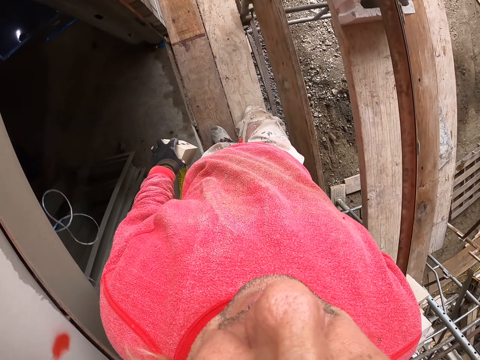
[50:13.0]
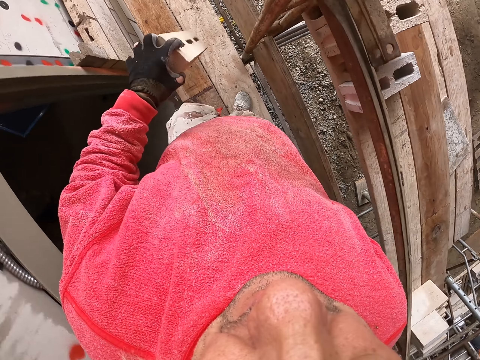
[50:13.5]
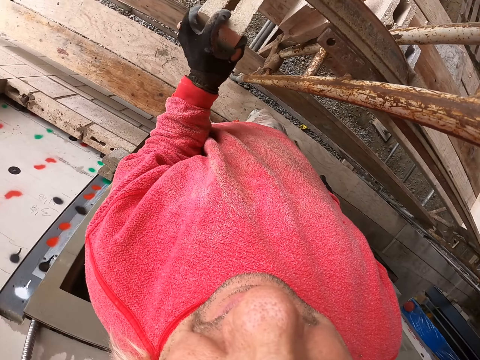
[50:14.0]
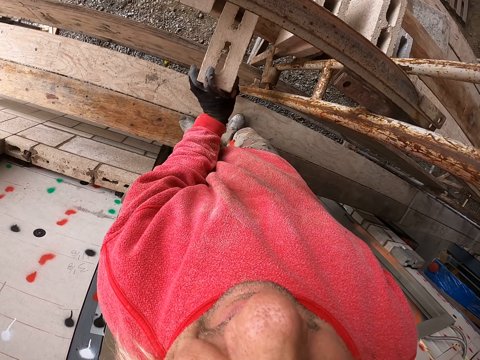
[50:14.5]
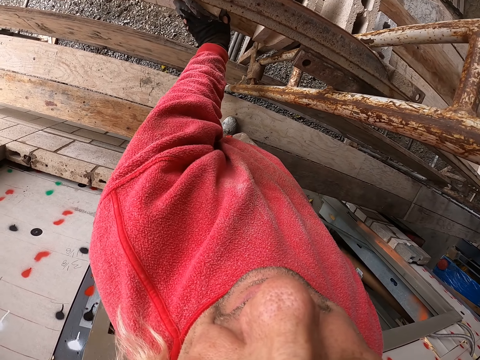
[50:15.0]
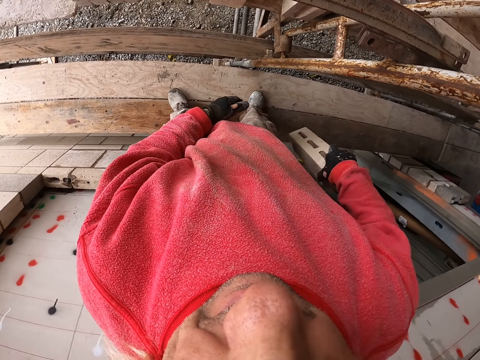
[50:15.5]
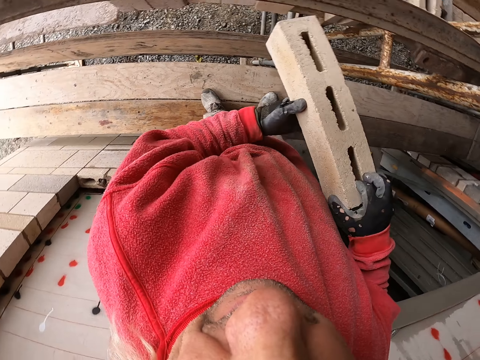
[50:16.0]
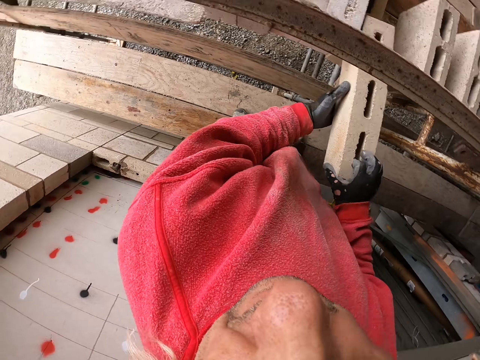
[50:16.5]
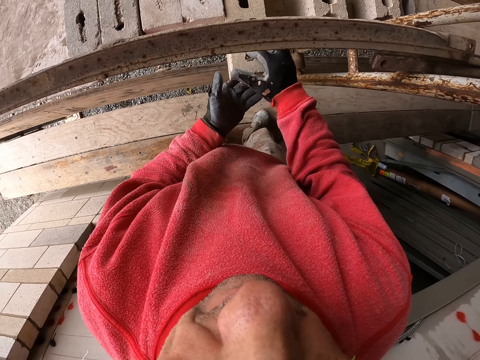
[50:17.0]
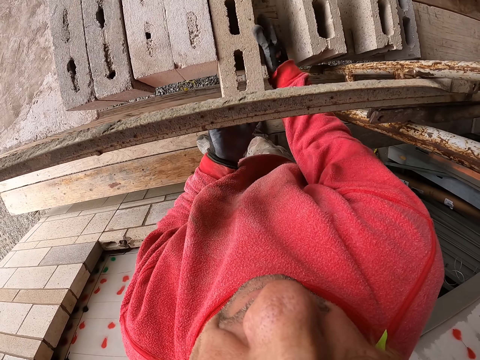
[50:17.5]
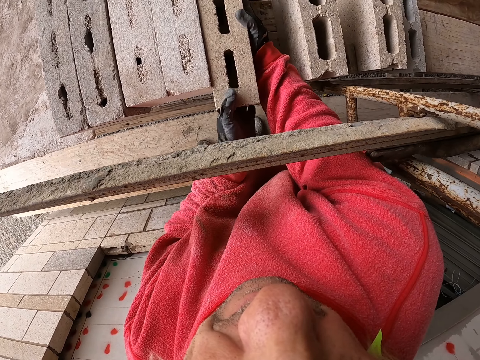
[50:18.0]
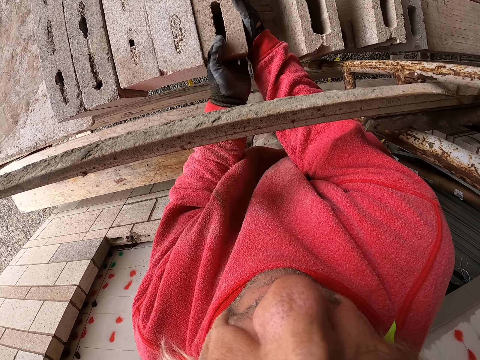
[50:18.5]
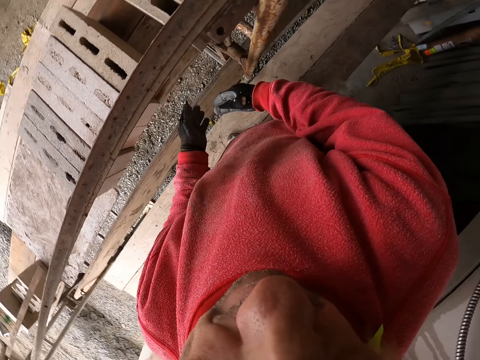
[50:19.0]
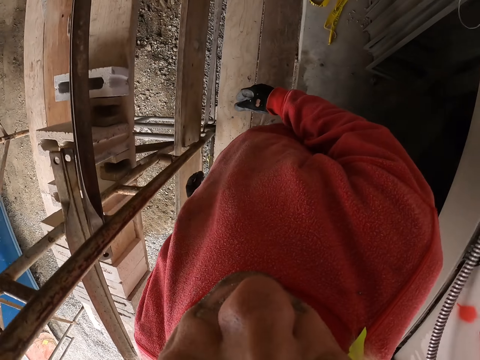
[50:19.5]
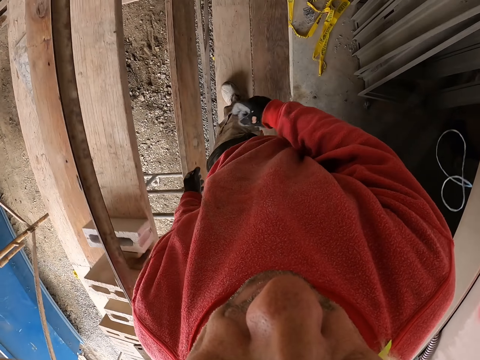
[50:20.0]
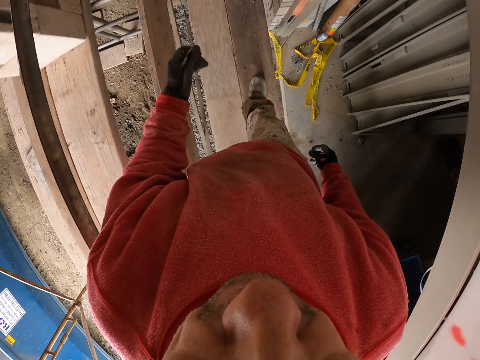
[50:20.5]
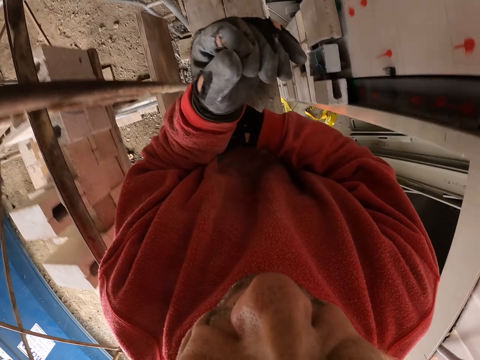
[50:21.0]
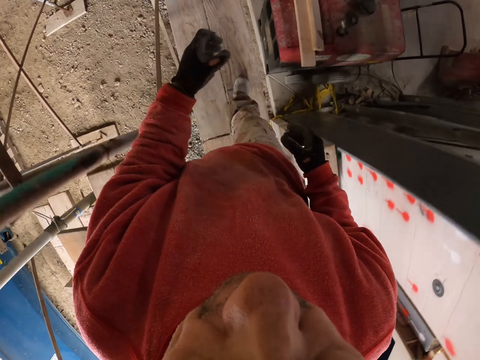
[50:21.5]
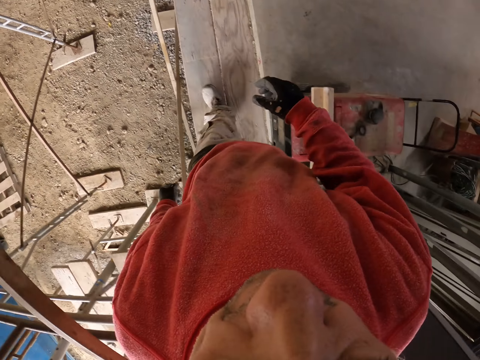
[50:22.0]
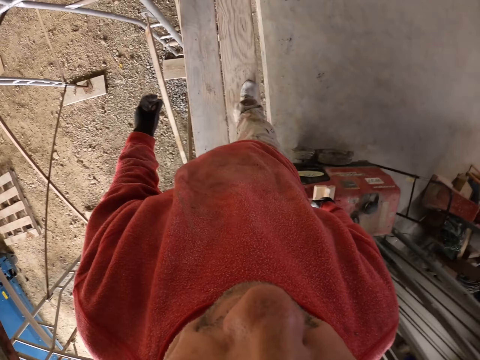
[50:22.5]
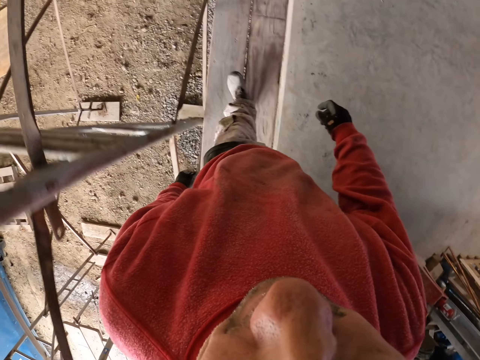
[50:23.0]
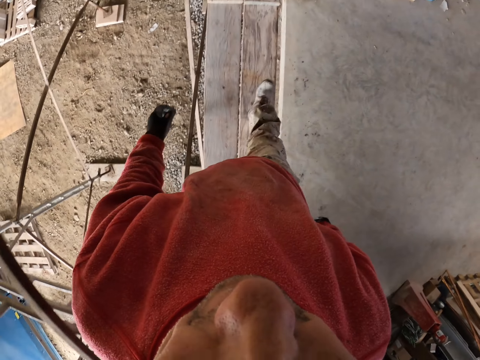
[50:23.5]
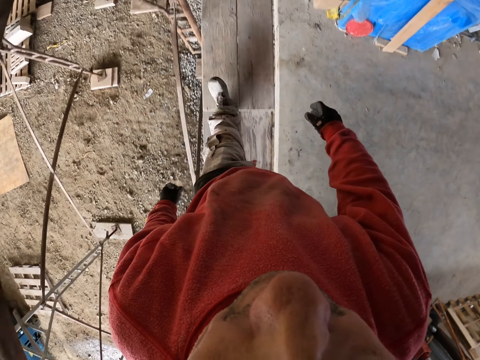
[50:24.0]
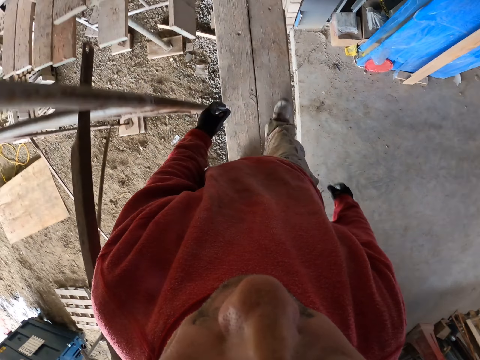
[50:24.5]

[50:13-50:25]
The camera wearer puts the bricks on the wood. They touch the bricks. They walk in the construction site.

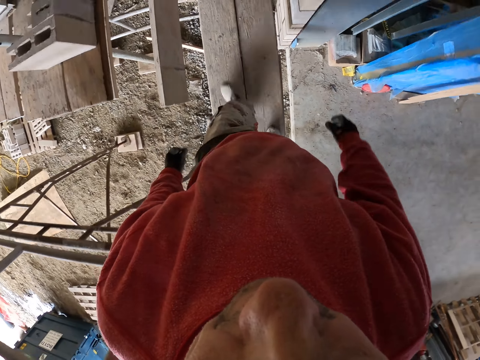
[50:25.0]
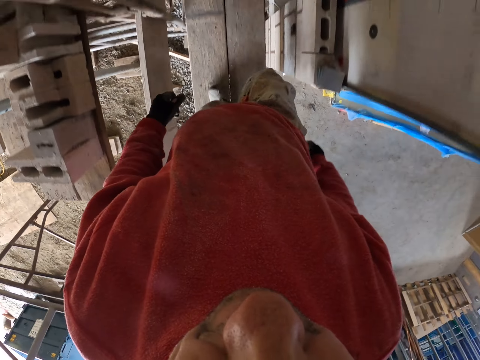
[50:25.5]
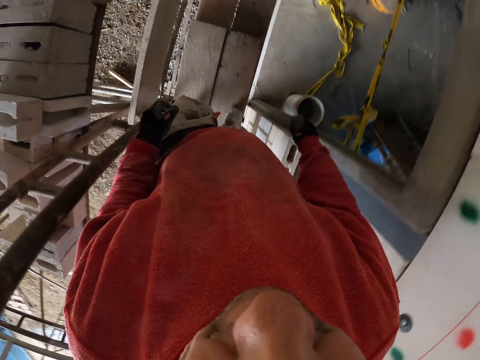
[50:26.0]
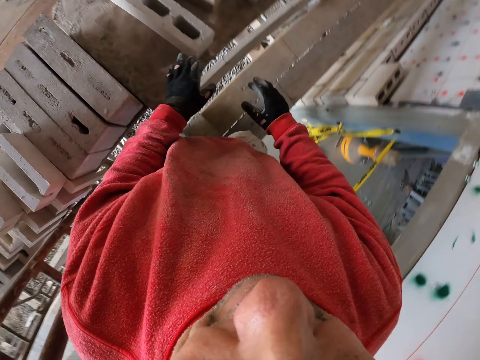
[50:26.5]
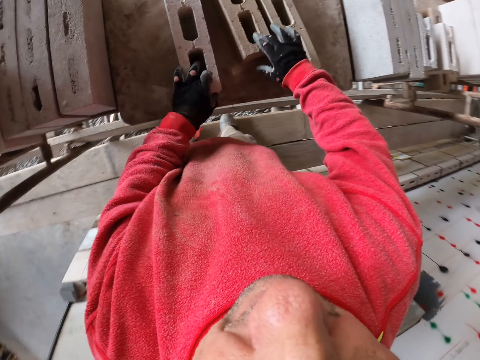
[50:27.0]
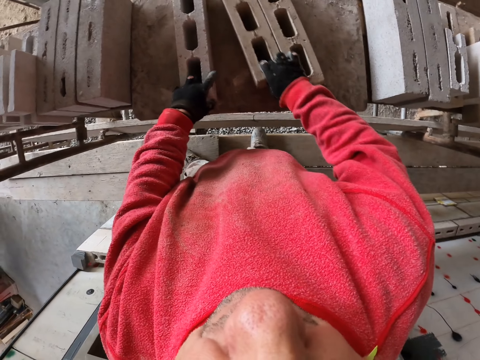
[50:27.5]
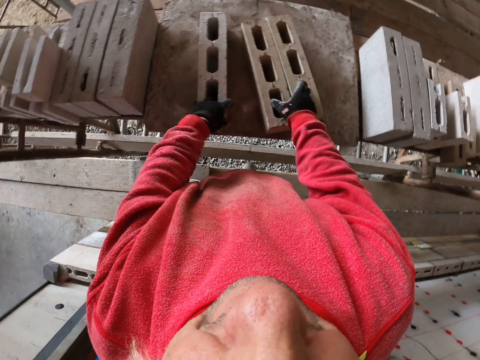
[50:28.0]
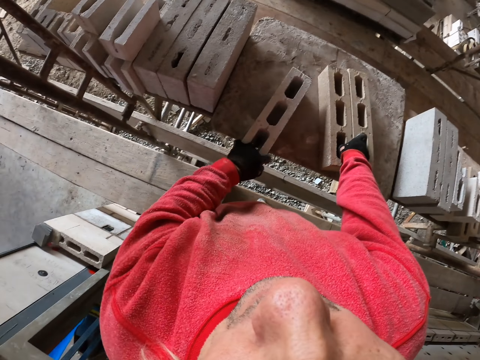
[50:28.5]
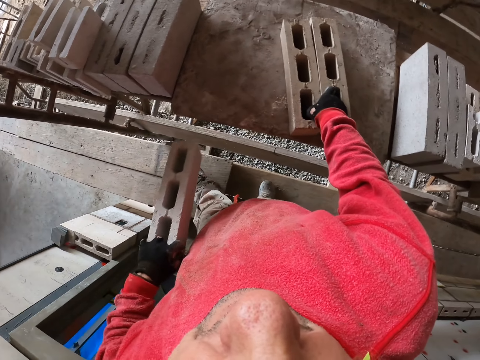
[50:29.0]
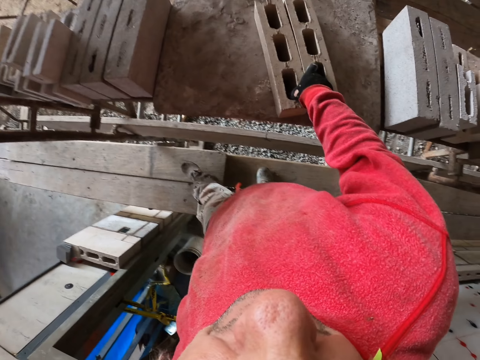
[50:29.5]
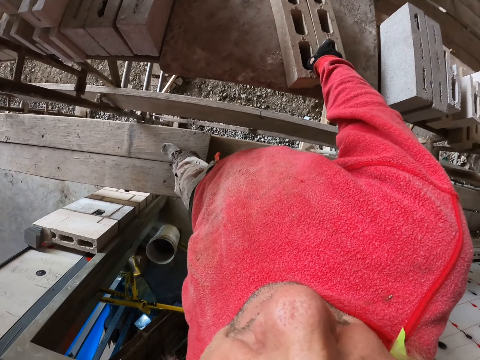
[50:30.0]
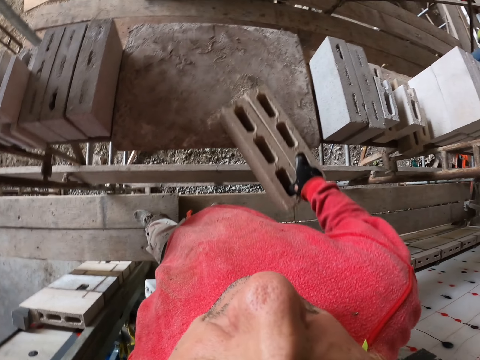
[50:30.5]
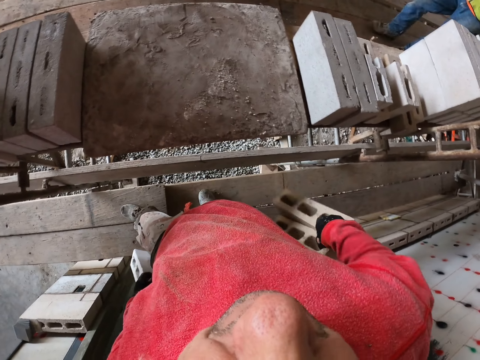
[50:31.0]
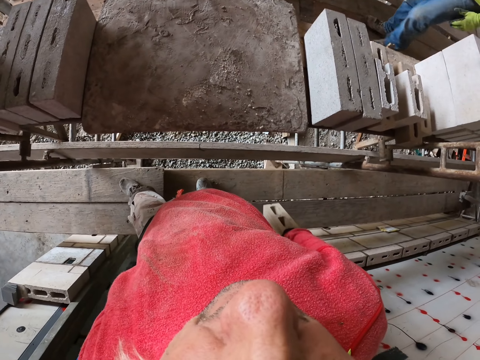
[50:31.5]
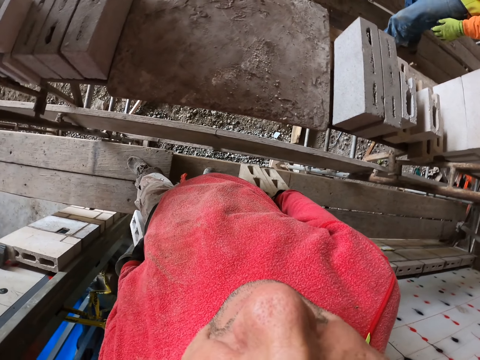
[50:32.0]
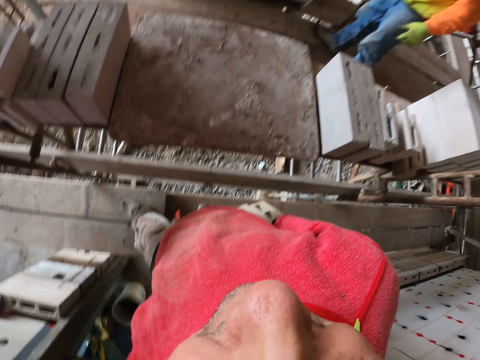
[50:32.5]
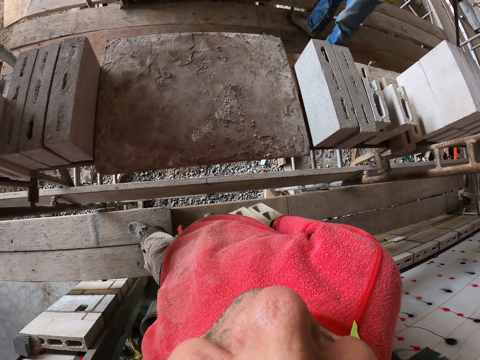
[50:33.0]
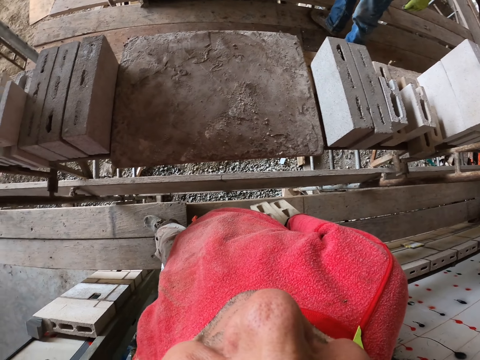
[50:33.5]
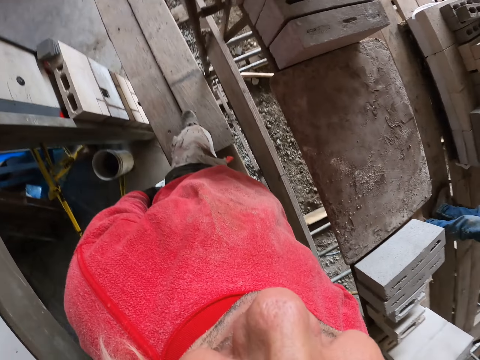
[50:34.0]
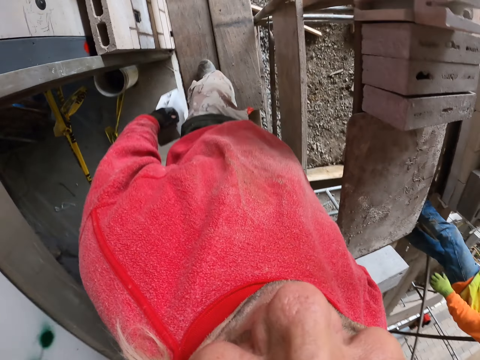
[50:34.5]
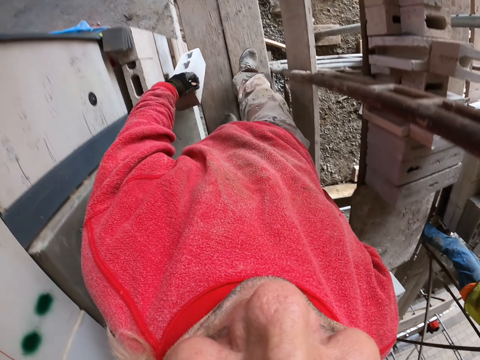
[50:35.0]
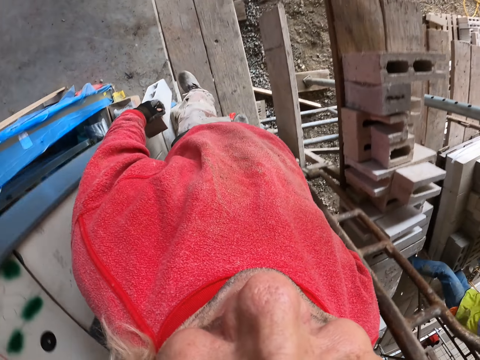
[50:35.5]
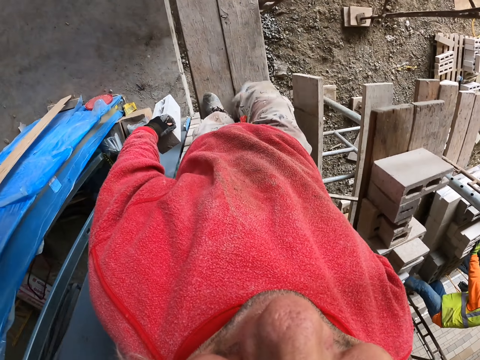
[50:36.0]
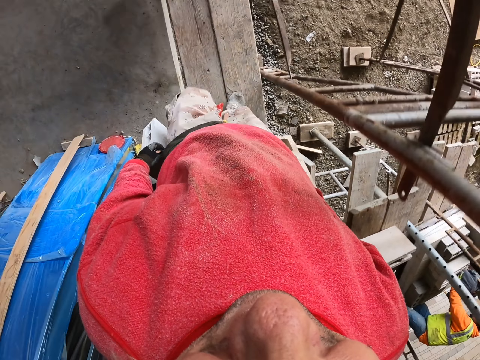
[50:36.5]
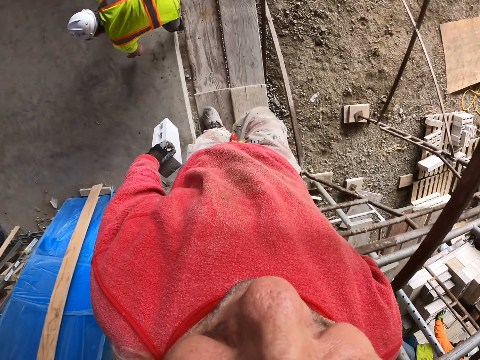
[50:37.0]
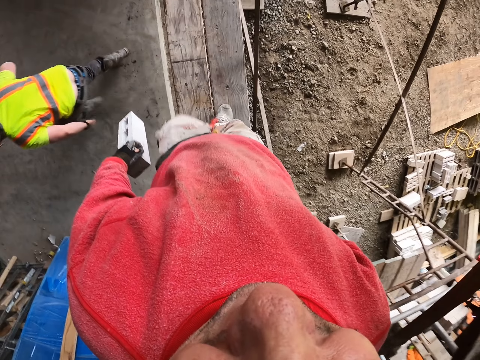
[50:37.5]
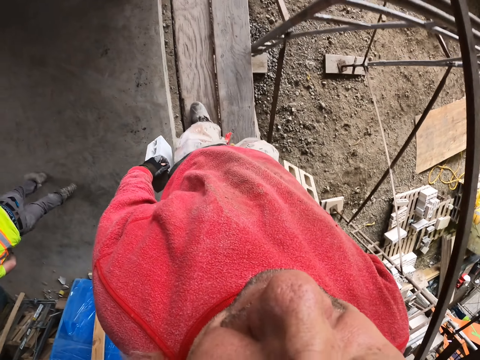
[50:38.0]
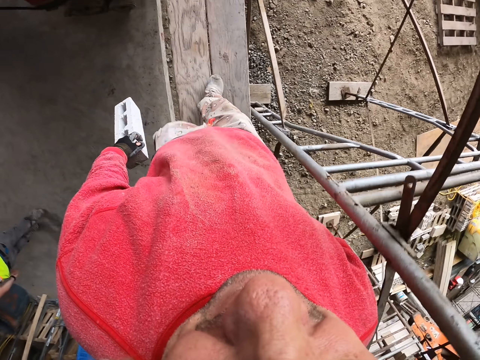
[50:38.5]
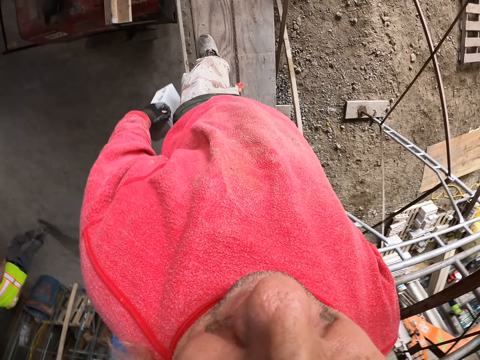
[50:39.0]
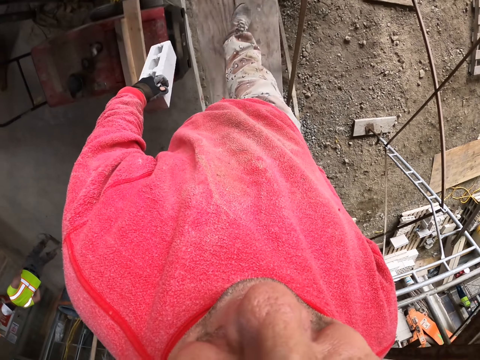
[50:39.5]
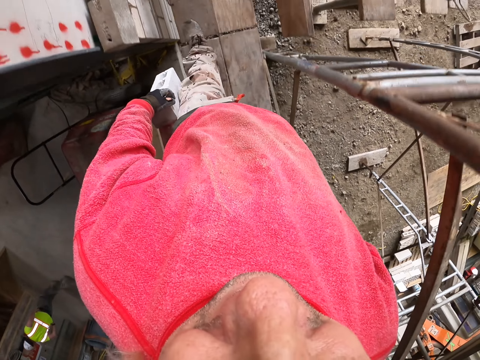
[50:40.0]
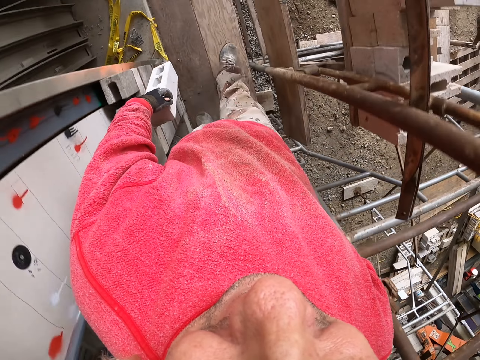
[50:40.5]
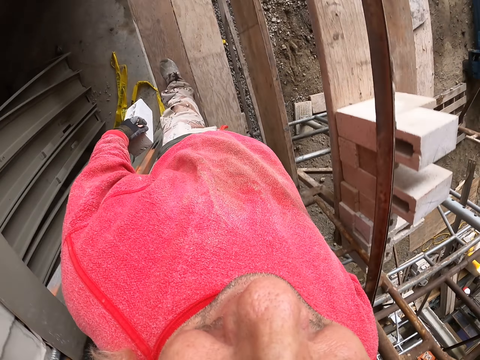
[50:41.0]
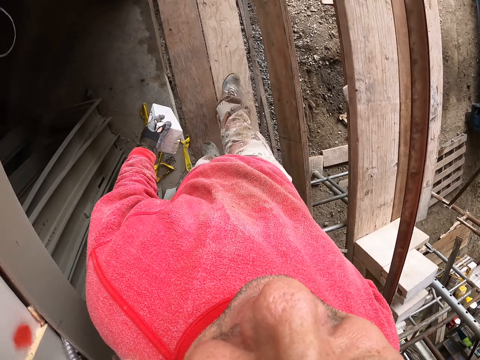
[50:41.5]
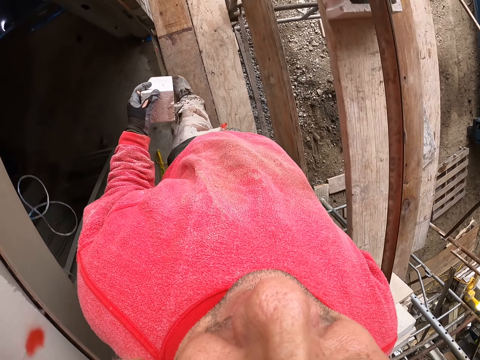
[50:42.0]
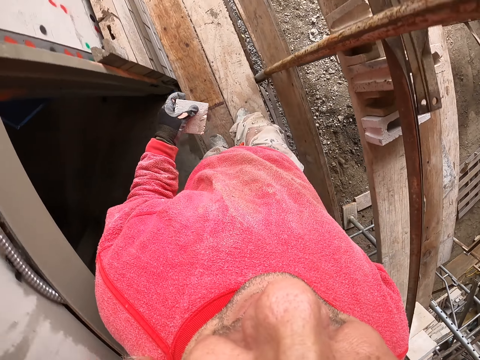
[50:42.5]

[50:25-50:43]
The camera wearer grabs the bricks. They touch the bricks. They walk in the construction site.
